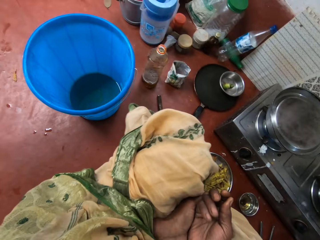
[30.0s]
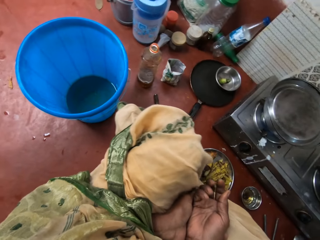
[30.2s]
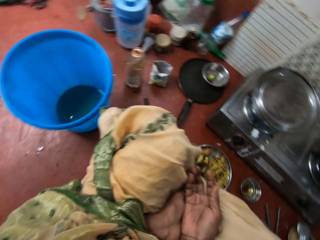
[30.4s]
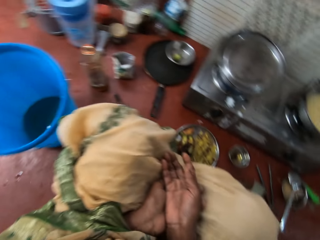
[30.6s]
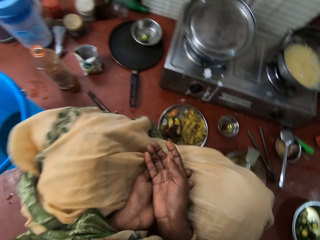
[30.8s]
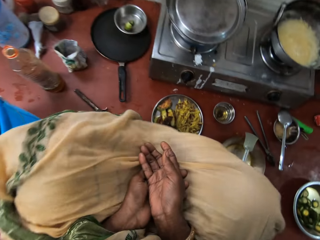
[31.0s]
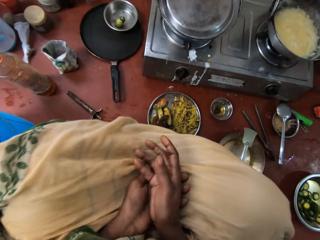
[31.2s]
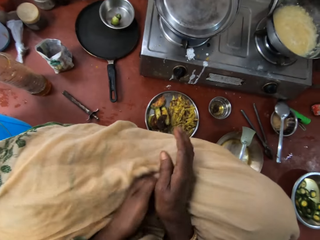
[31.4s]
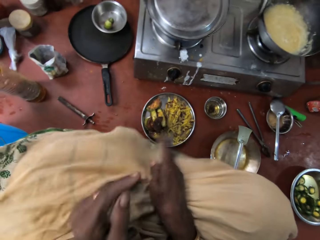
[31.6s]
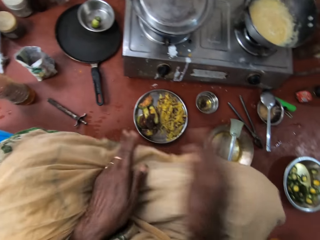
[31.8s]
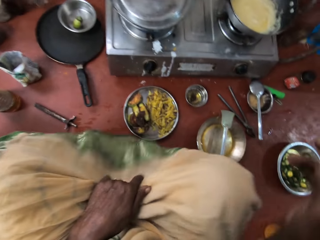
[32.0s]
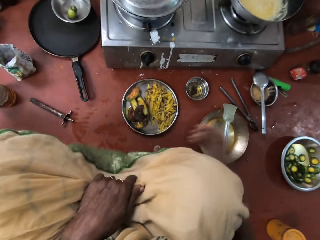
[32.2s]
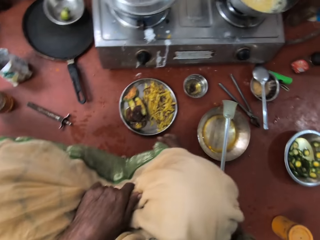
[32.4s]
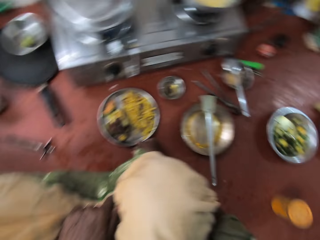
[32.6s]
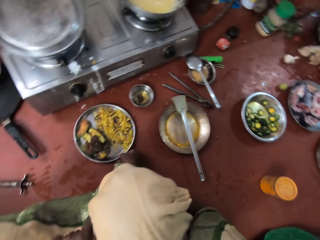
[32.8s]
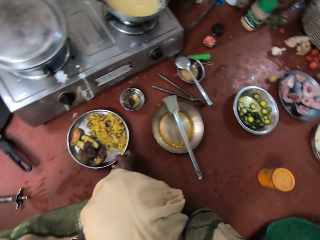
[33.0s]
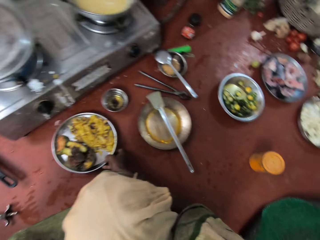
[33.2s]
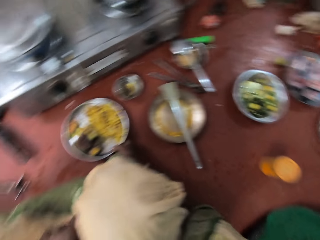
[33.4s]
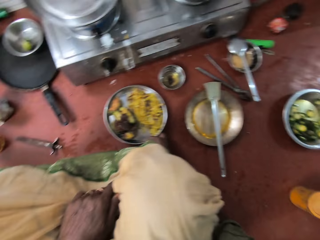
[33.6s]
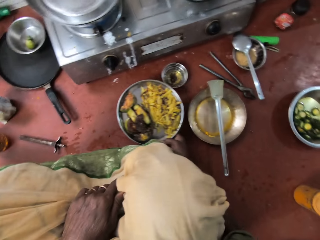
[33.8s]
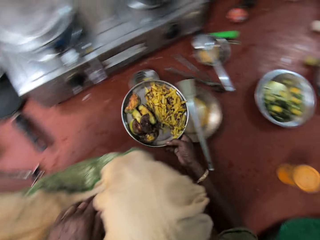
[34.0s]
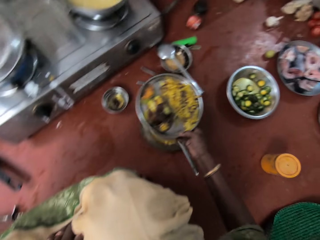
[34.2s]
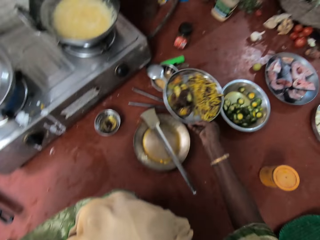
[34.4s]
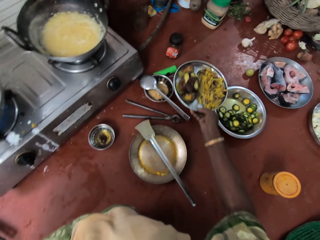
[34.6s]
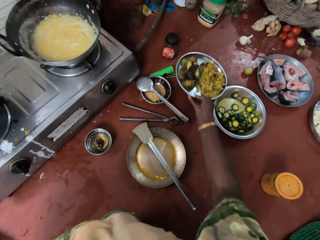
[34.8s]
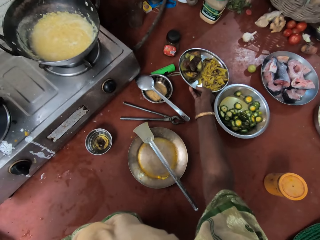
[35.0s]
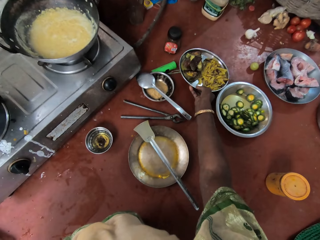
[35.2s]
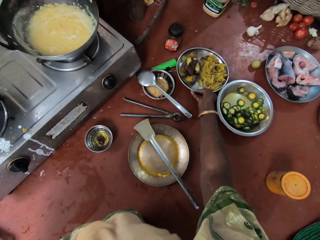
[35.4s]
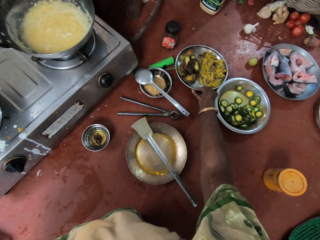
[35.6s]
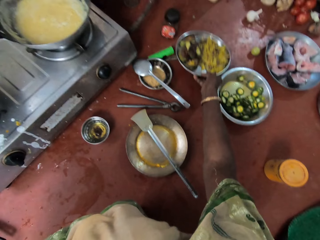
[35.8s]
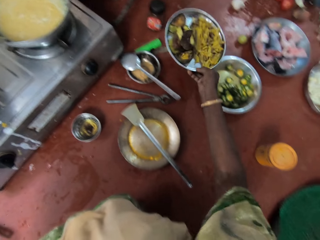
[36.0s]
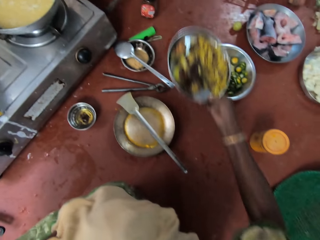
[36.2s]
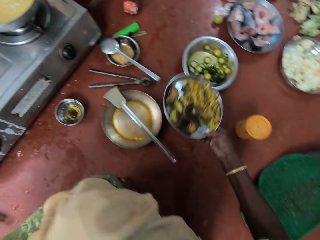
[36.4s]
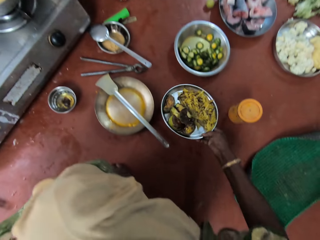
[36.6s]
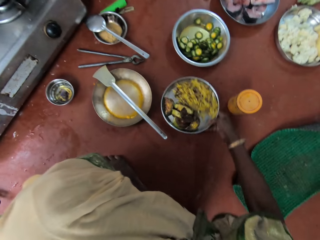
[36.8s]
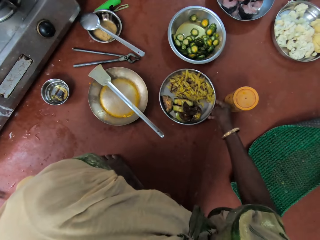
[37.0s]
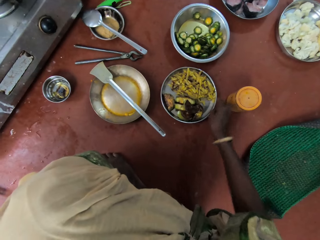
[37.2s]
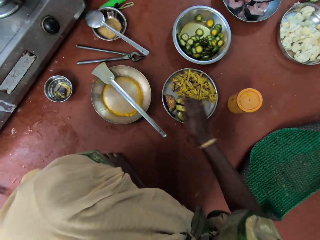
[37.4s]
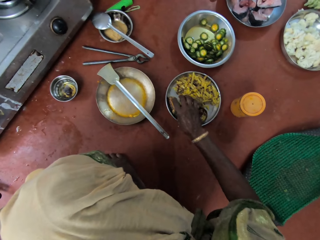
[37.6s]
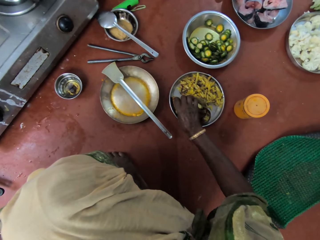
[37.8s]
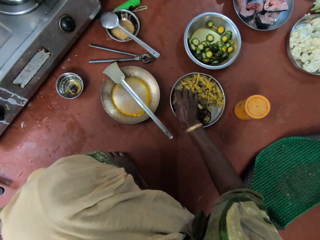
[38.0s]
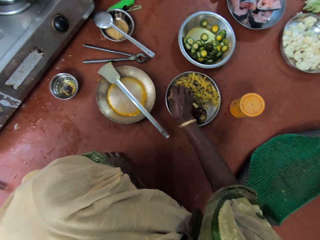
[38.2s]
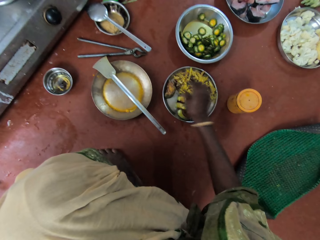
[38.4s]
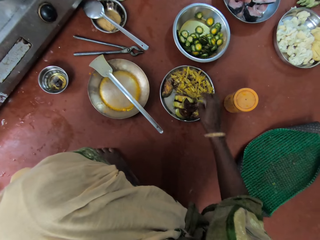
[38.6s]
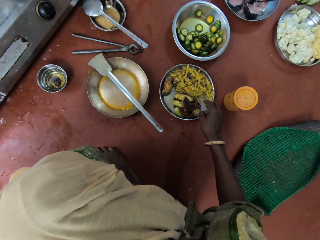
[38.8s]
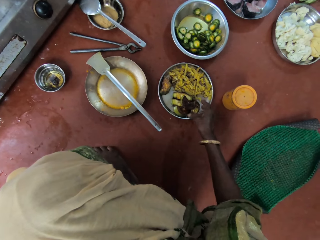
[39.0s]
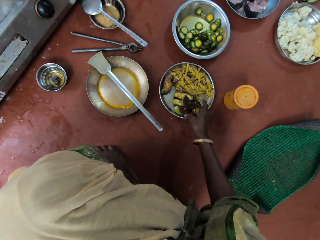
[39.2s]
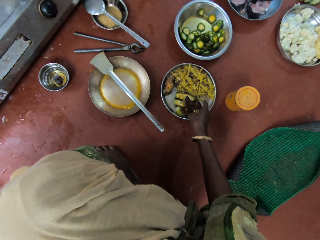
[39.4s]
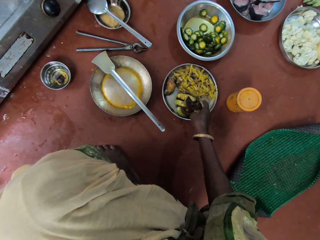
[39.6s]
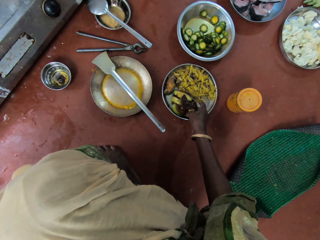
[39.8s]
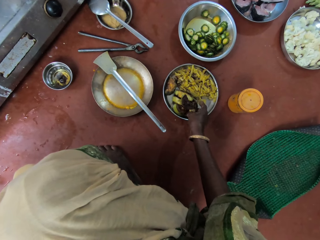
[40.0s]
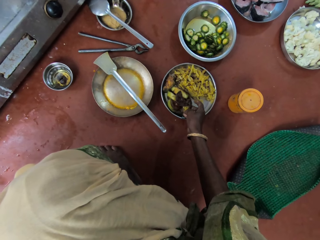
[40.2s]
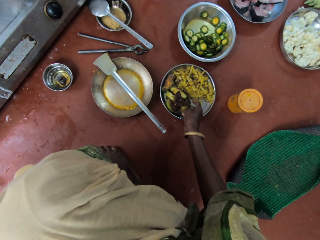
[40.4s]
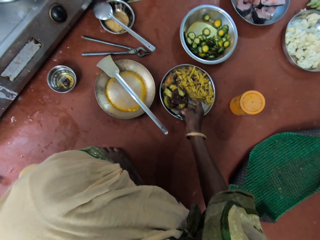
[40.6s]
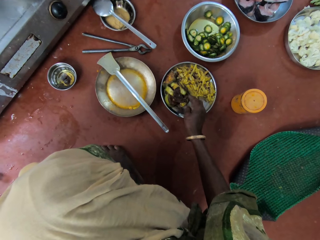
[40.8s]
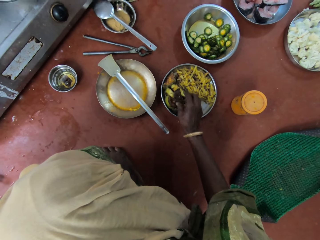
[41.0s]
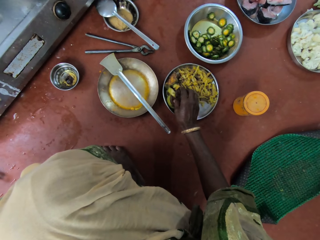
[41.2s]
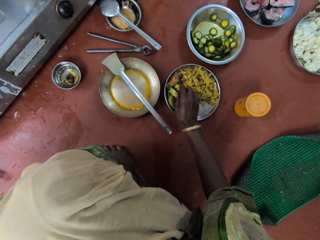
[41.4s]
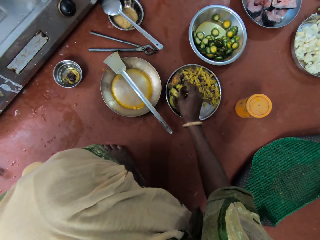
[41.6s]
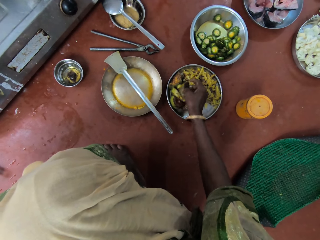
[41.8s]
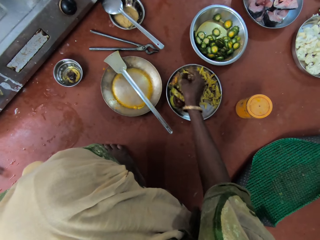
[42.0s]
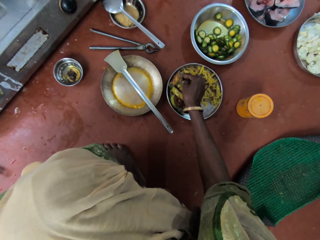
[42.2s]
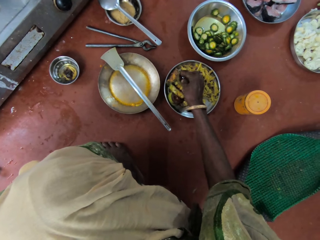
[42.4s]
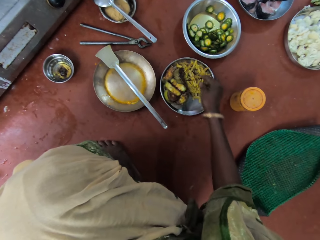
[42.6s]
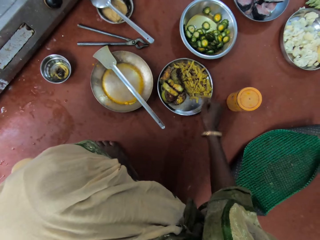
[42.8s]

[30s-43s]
The camera wearer stares at the kitchen. She moves a plate of vegetables from the floor into another part of the kitchen with her right hand. She touches the vegetables inside the plate with her right hand.

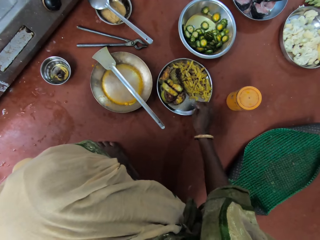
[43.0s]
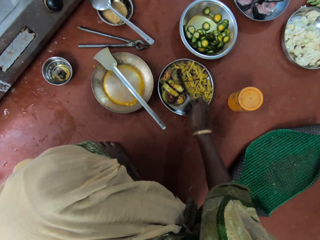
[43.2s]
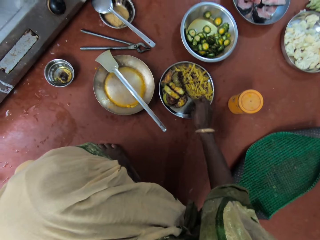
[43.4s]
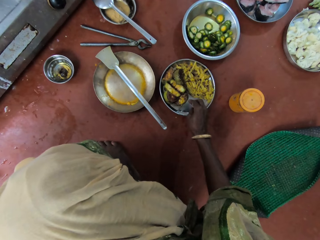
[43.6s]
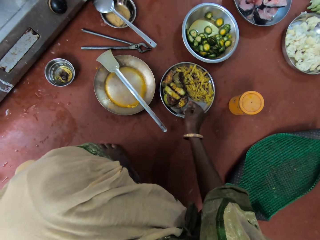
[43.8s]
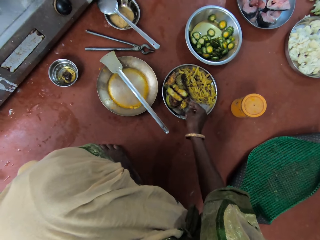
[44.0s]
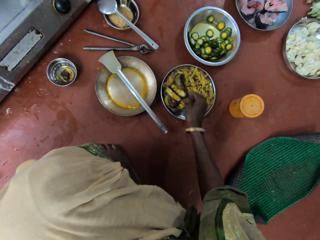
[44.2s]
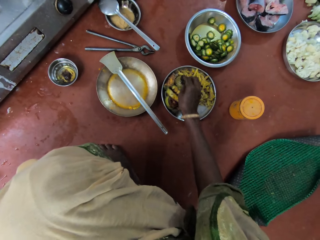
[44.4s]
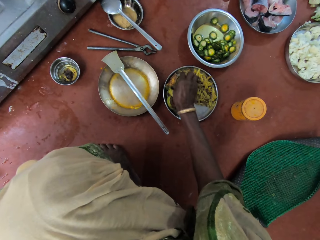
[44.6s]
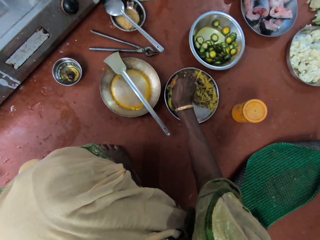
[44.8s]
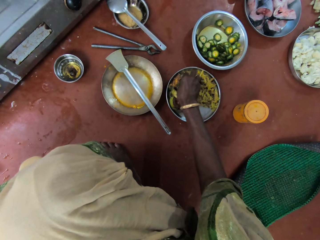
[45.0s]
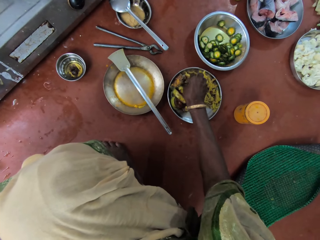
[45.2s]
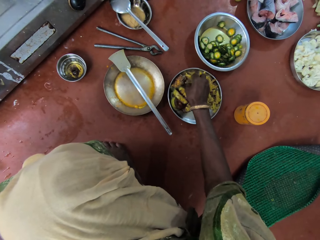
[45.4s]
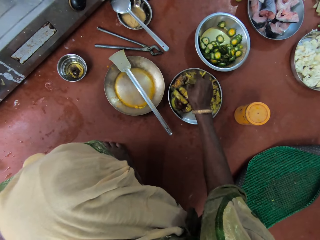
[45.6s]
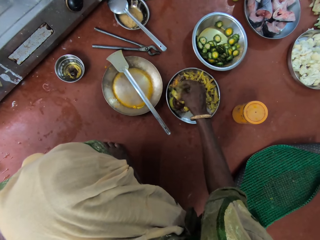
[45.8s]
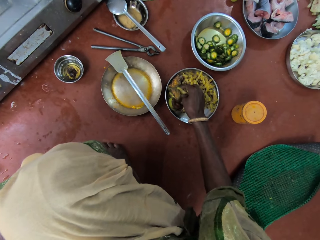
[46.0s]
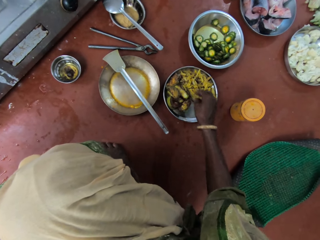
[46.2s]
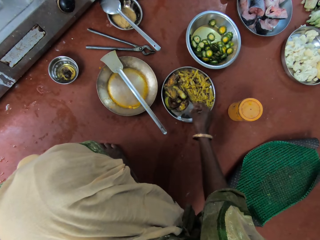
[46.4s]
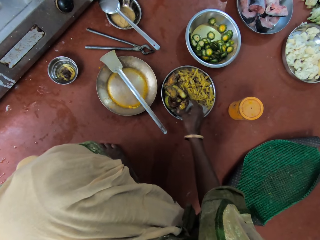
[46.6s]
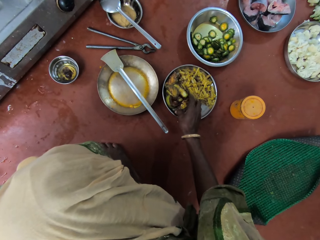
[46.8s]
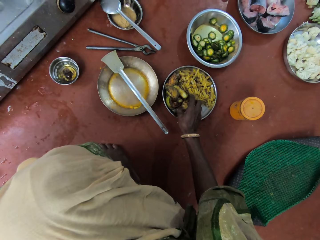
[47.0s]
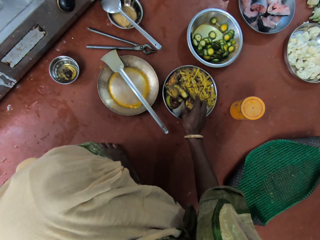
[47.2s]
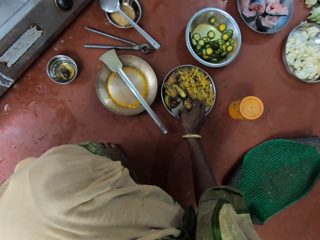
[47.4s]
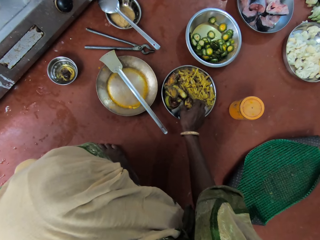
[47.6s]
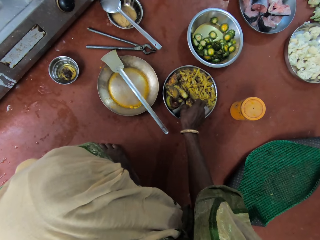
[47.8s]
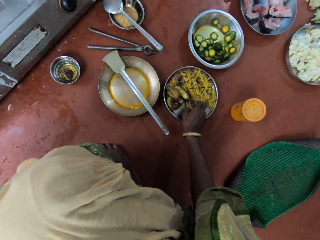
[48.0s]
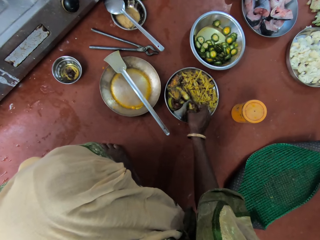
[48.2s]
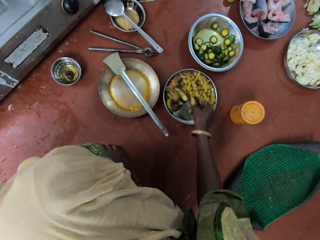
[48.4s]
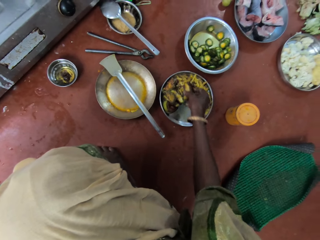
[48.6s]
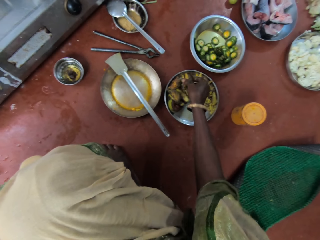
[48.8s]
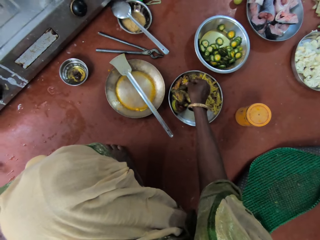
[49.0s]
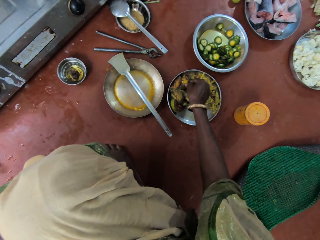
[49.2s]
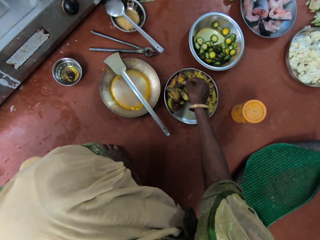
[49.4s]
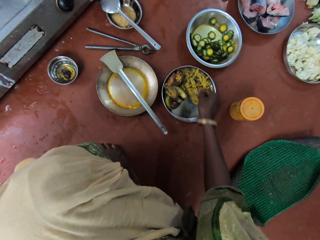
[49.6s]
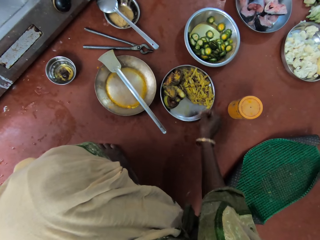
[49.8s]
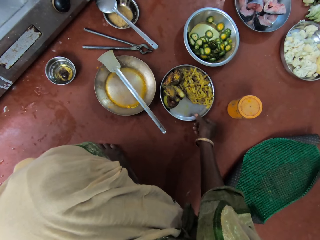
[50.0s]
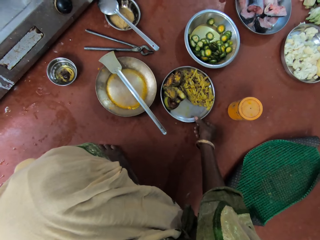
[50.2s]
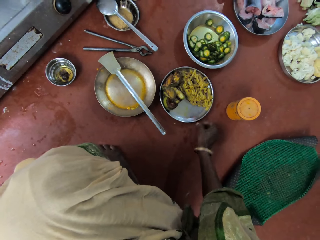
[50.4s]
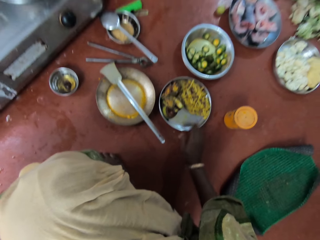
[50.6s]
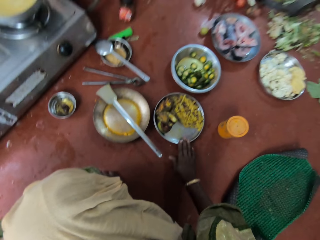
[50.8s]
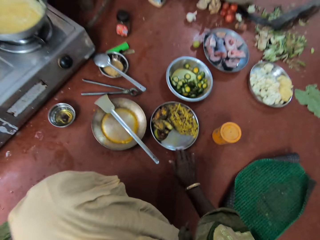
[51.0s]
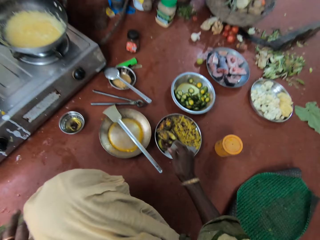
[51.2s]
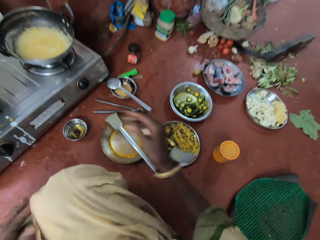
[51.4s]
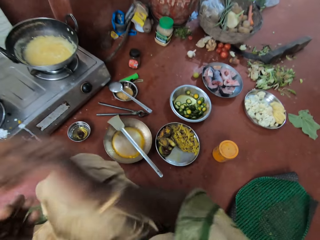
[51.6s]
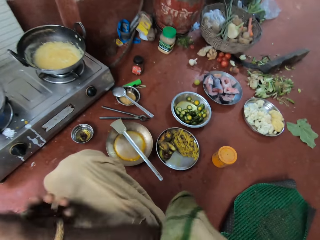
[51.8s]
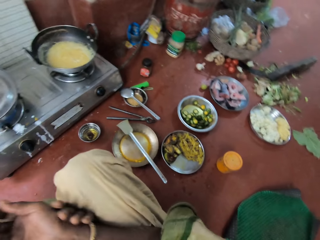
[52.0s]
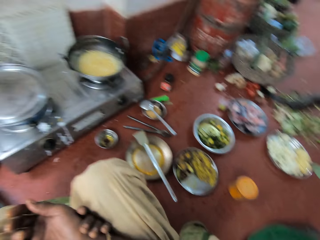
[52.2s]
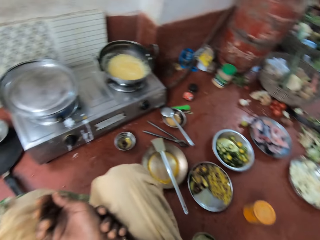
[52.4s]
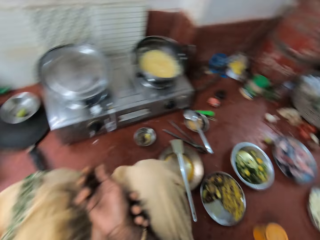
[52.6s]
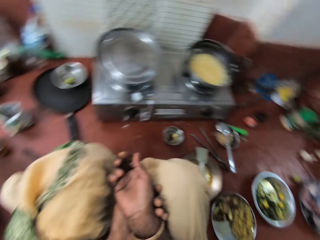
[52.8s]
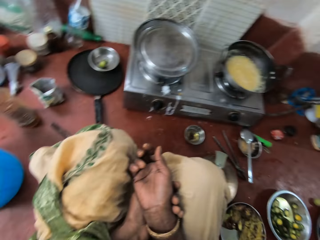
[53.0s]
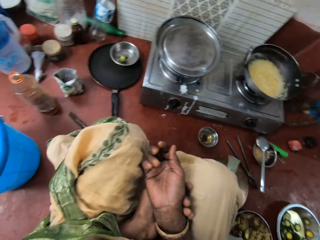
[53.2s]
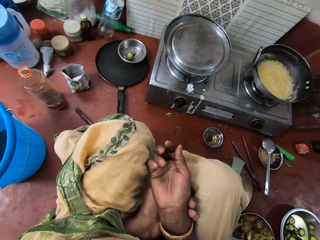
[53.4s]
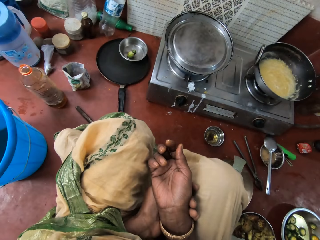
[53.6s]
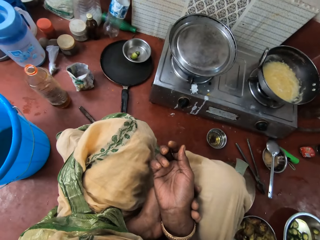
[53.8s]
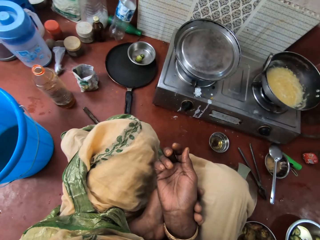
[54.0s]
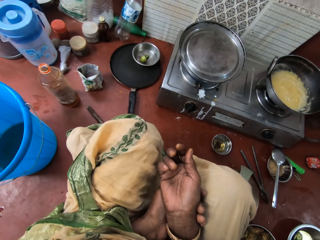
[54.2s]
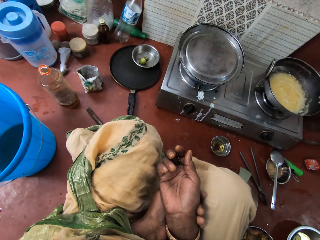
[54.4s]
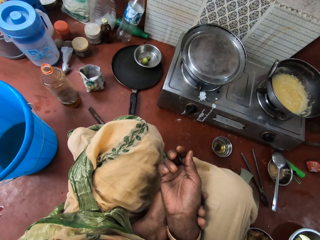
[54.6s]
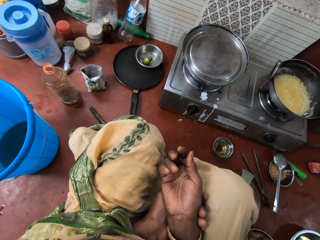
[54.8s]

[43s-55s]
The camera wearer places her hands on each other.
